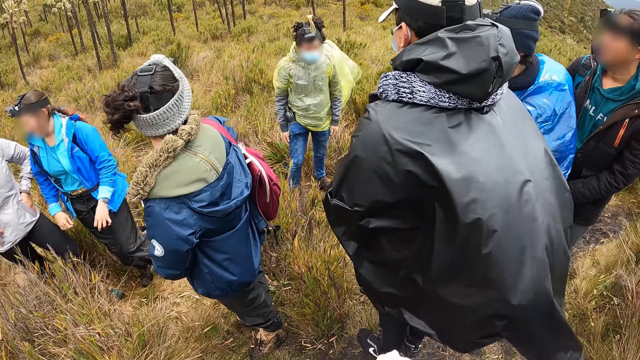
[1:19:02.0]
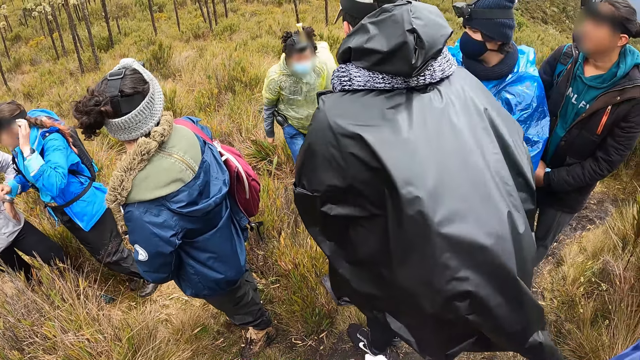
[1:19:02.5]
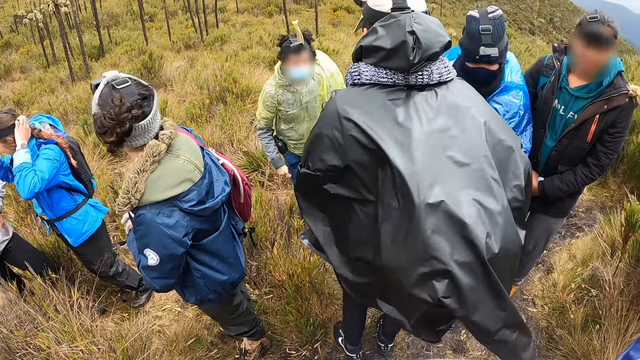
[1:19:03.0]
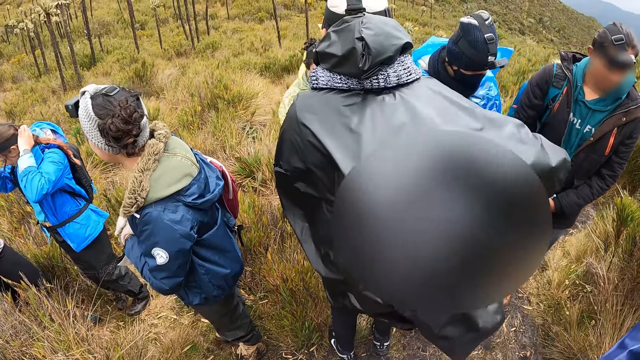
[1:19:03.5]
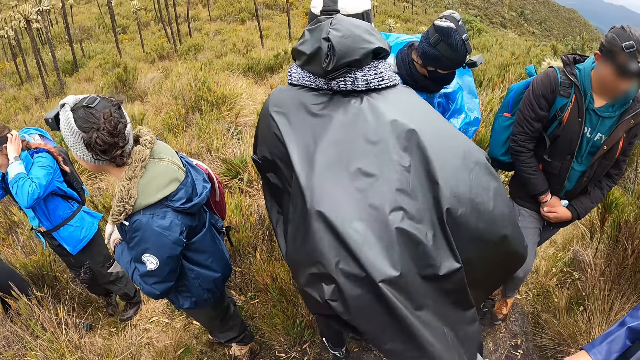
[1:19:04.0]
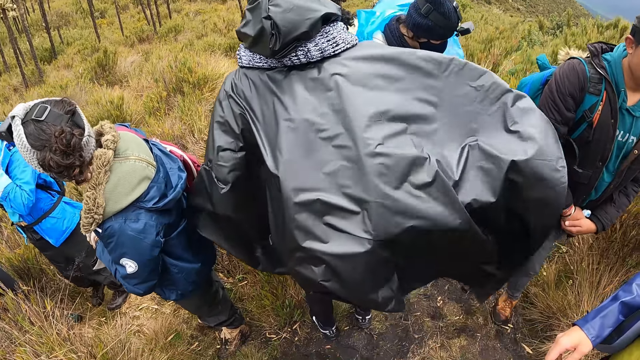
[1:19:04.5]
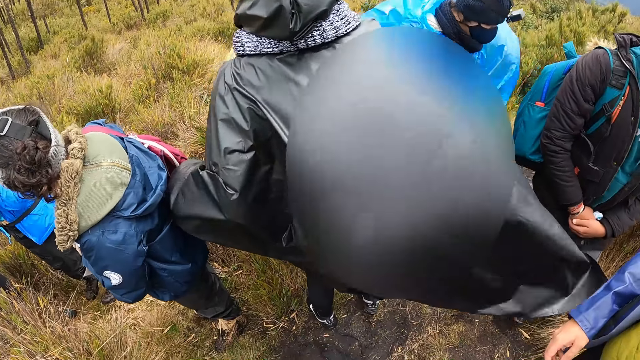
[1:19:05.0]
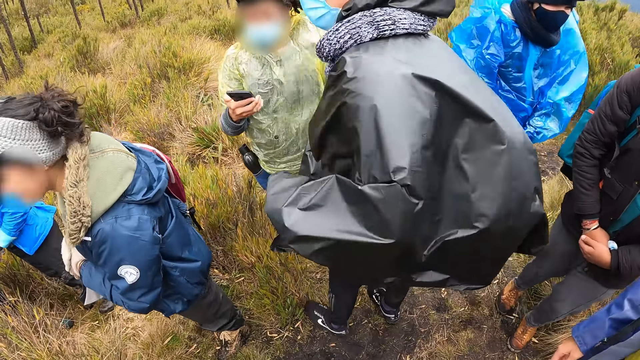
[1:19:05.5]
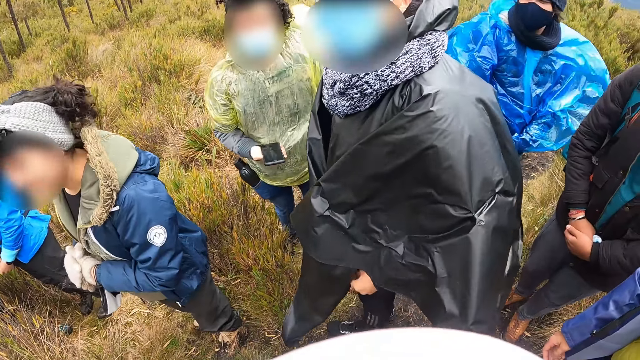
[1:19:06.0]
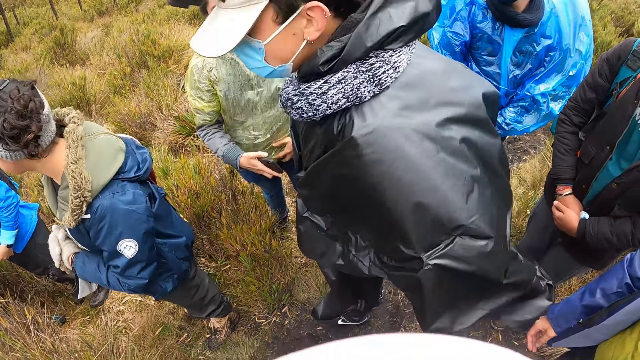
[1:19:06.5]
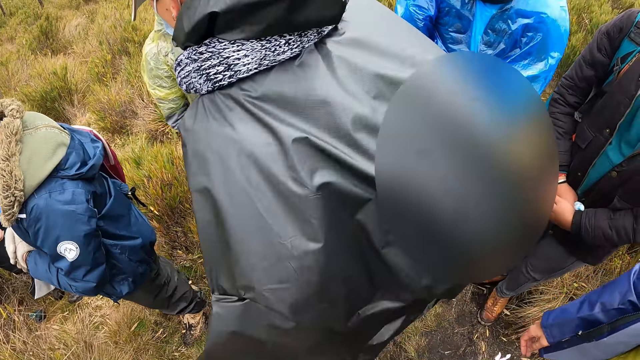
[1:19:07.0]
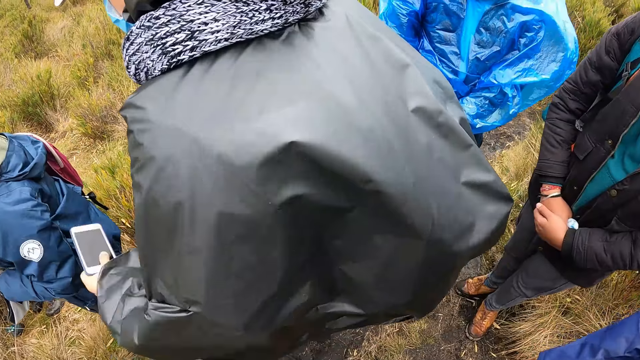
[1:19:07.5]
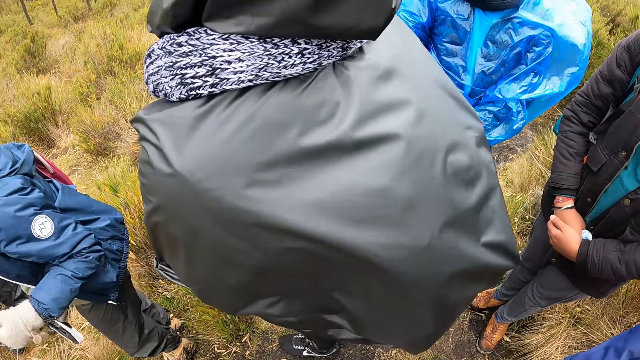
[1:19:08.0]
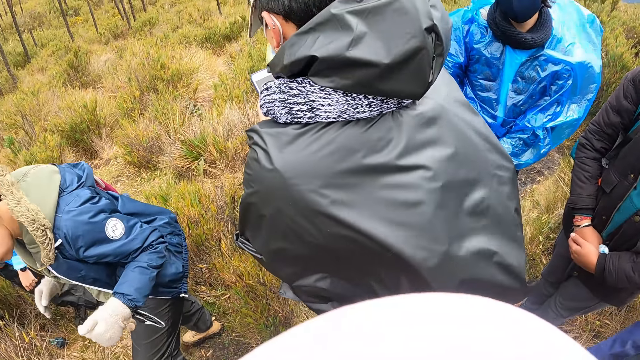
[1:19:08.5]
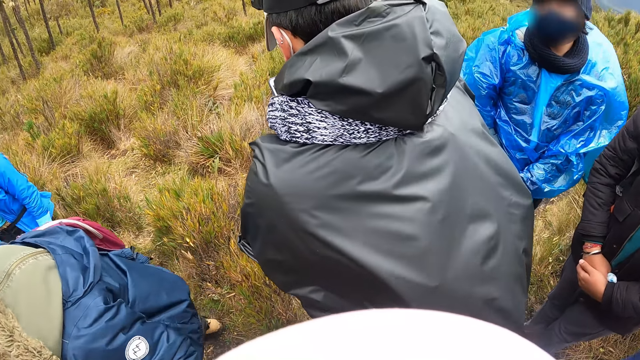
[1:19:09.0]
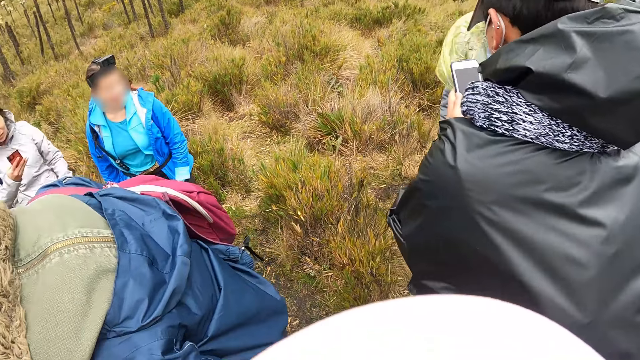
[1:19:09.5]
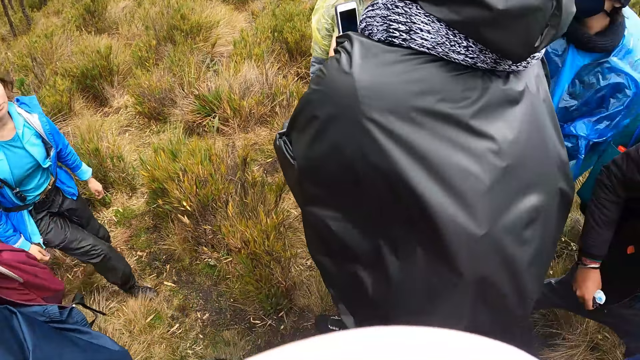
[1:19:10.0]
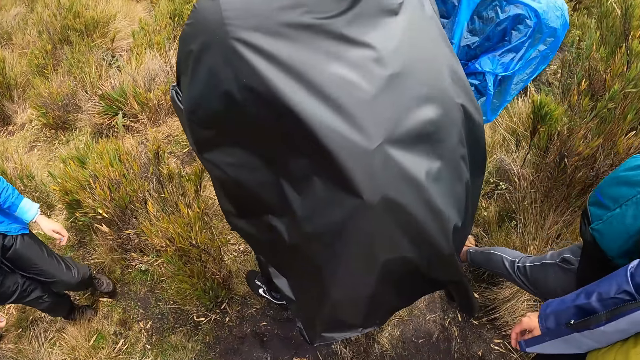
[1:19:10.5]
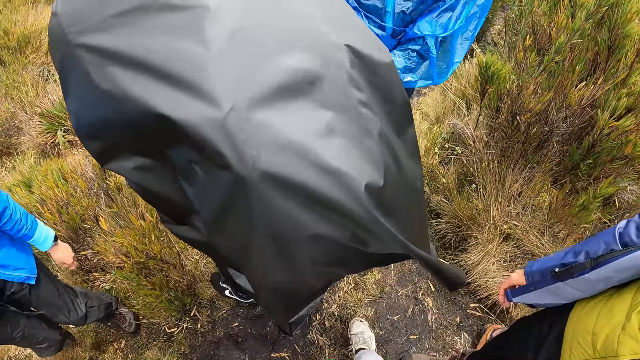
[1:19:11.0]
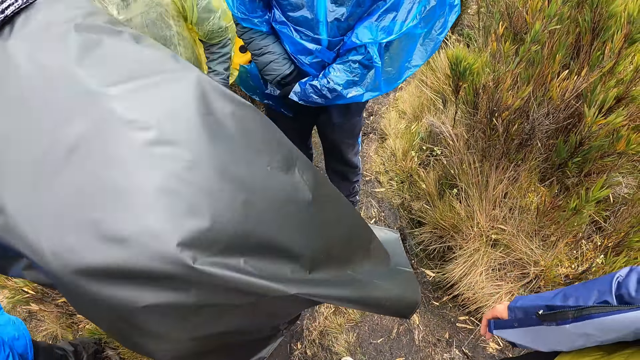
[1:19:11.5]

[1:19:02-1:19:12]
A woman walks on a field. A woman adjusts a camera on her head with her hands. A man raises a phone with his left hand.

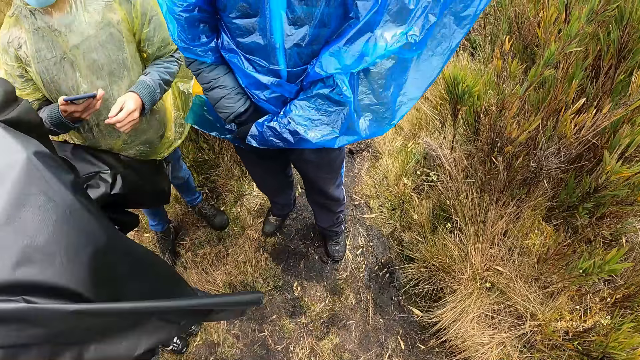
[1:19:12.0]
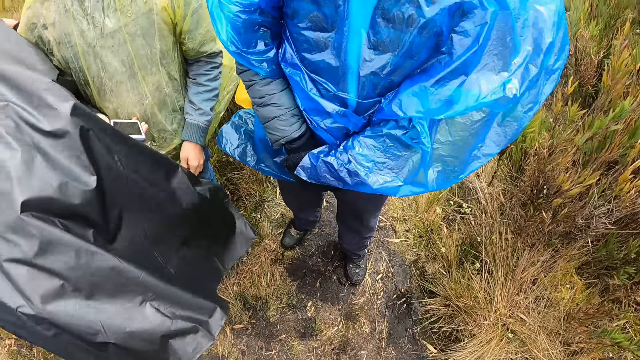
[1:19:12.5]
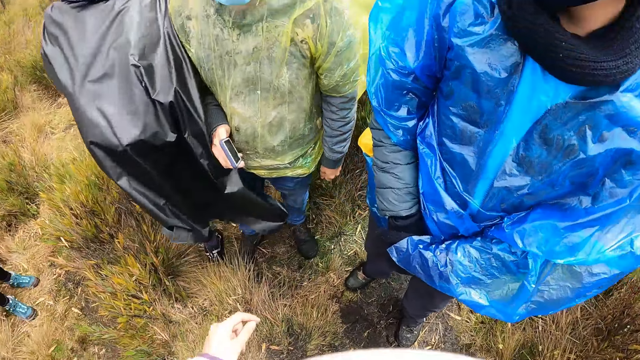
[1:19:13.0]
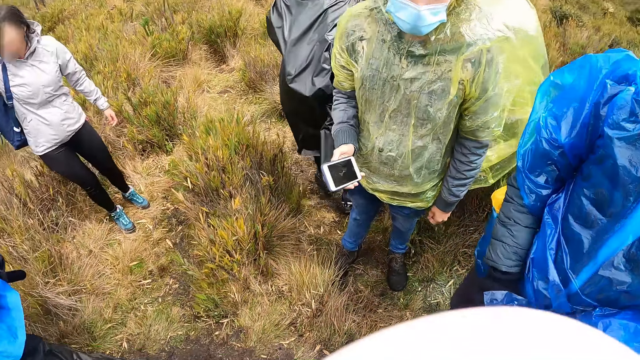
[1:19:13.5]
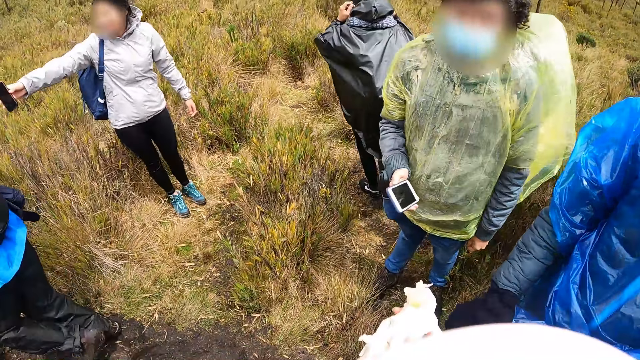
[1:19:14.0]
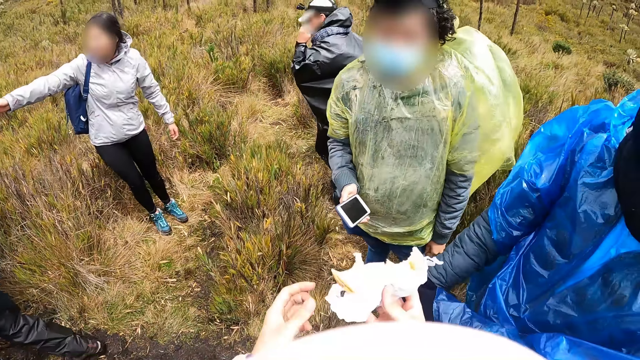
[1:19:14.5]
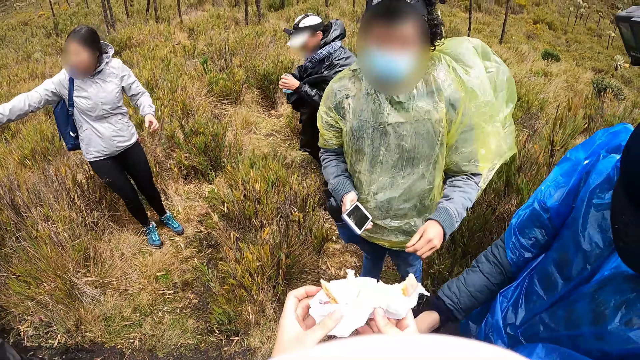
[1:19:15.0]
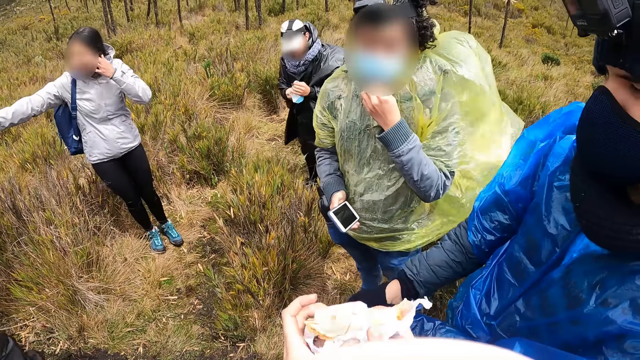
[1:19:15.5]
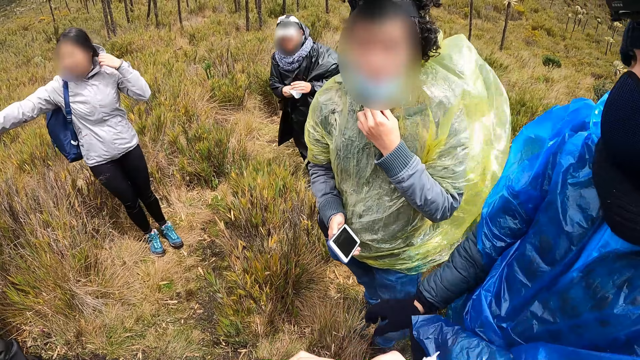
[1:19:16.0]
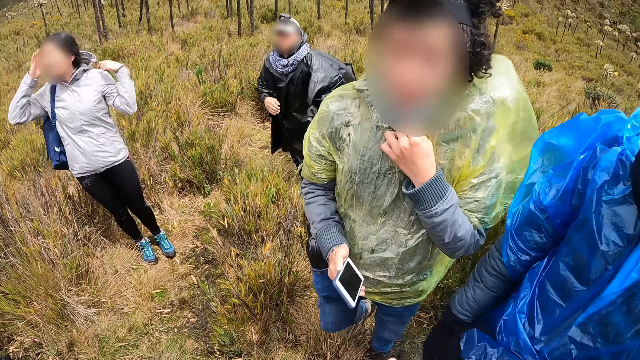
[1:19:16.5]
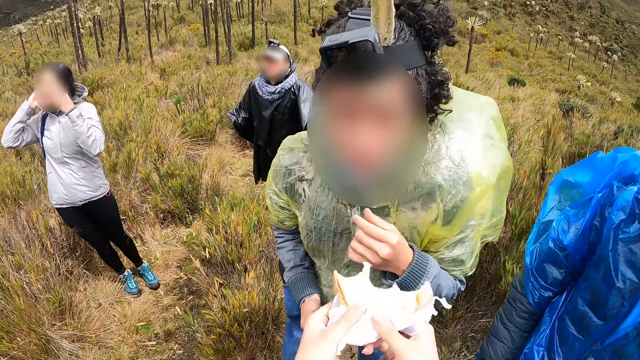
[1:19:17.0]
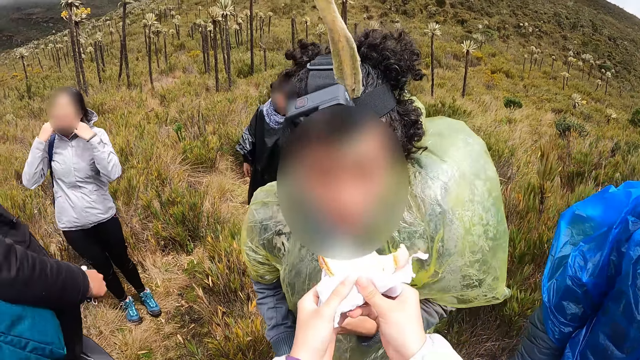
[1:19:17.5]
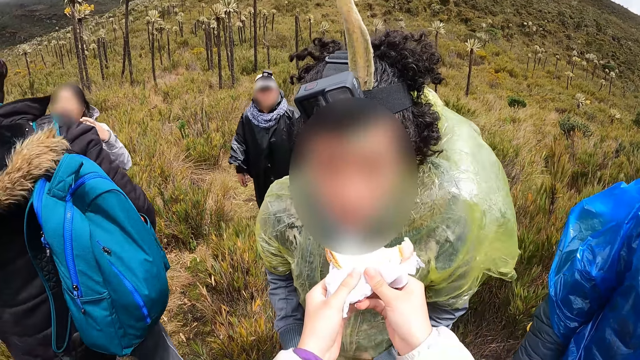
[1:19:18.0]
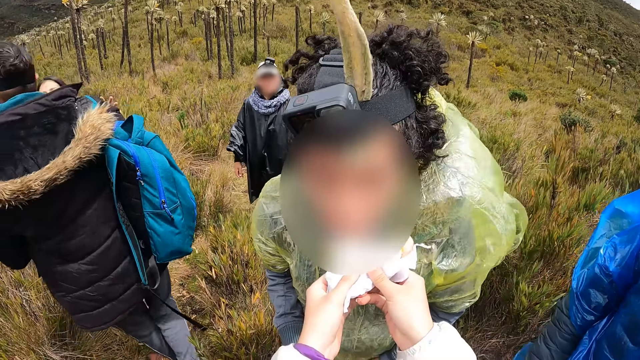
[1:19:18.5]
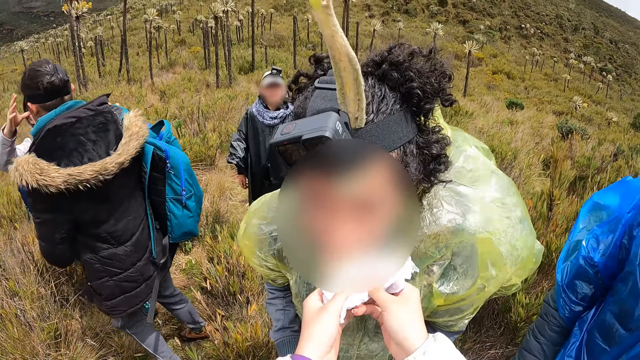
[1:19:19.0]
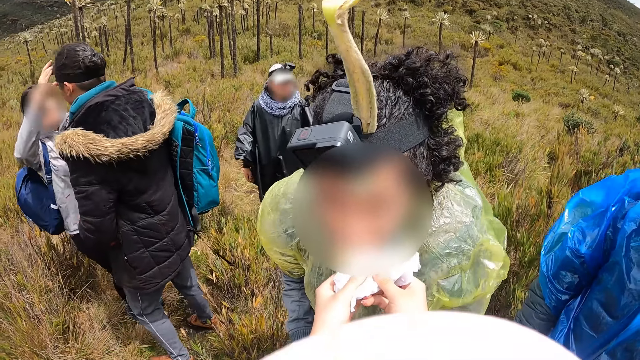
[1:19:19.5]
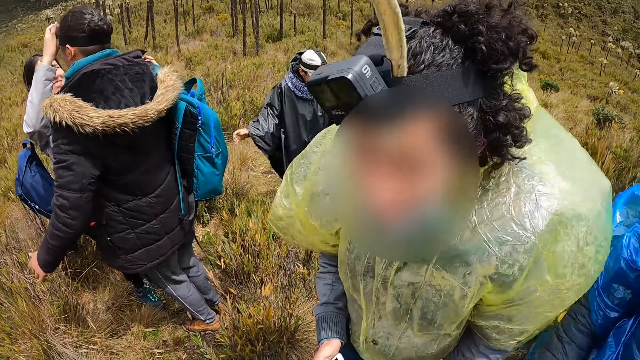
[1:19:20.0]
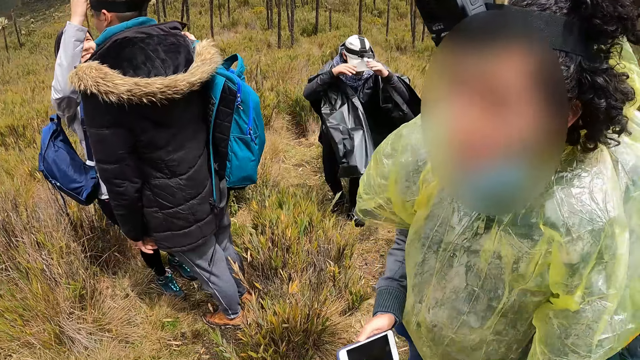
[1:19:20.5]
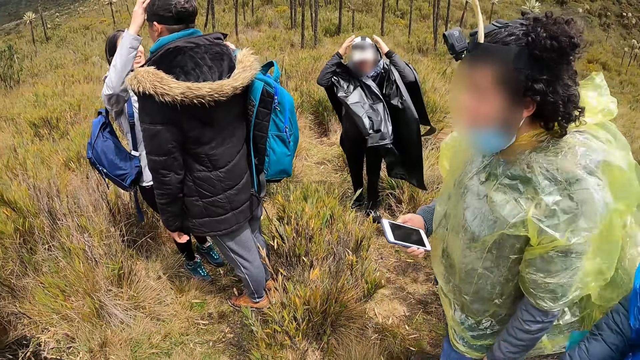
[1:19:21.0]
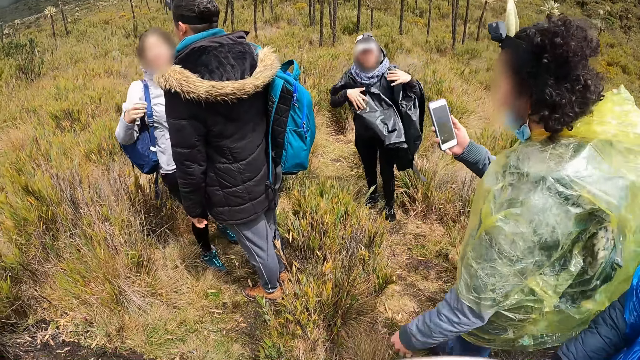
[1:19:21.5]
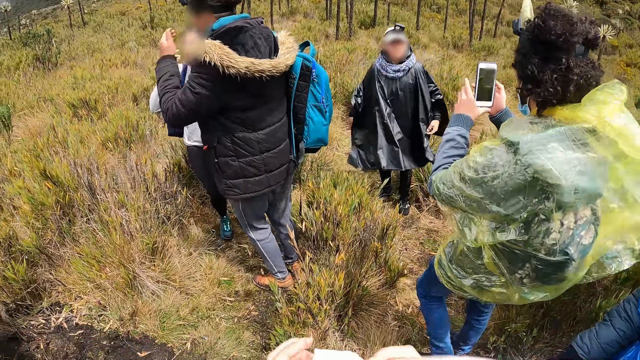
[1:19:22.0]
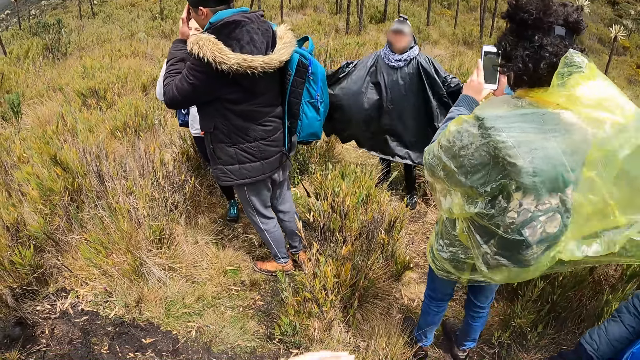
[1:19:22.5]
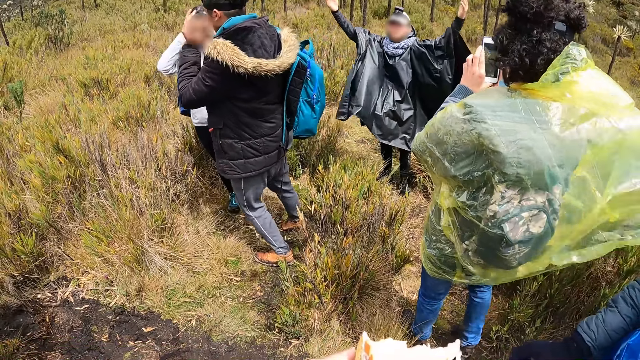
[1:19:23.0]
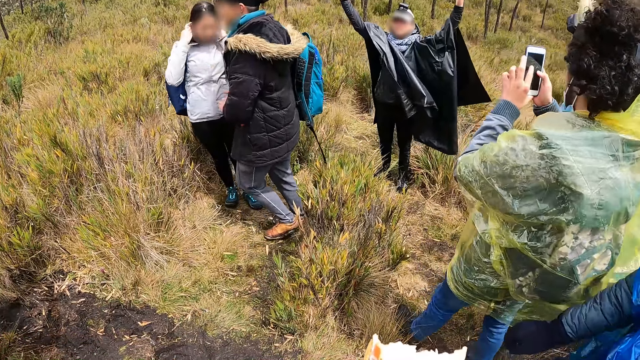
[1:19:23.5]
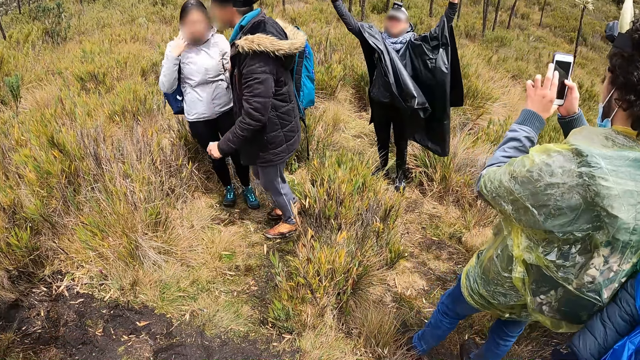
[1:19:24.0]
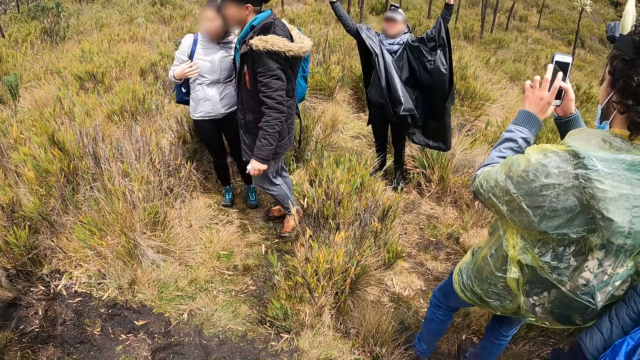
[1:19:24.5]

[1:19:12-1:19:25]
A man removes his nose mask on his face with his hands. The camera wearer lifts up a bun. She holds the sandwich with her hands. Another man adjusts his nose mask on his face with his left hand. A woman adjusts her hair with her left hand. The woman adjusts her hair with her hands. The camera wearer hands the bun to another woman. She feeds the second man with the sandwich in her hands. The other woman eats the bun. The first woman adjusts the camera on the head of a third man. The first man adjusts a cap on his head with his hands. The second man raises the phone in his right hand. The other woman lifts up her phone. The first man poses for a picture. The third man rubs his face with his left hand. The second man takes pictures of the first man with the phone in his hands. The first woman adjusts her hair with her right hand. The other woman walks backwards. The camera wearer swipes her finger on a smartphone. The first woman and the third man pose for a picture.
